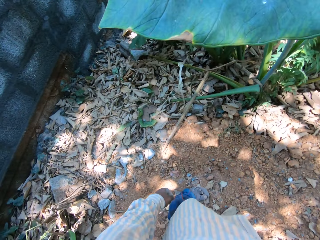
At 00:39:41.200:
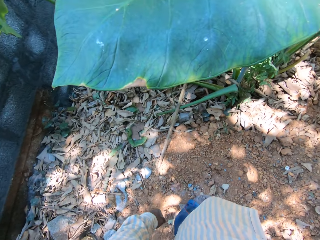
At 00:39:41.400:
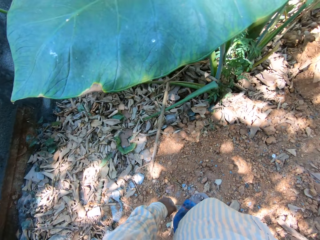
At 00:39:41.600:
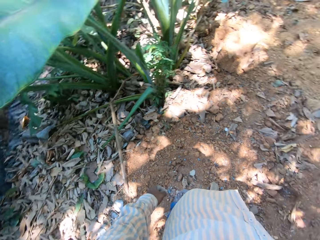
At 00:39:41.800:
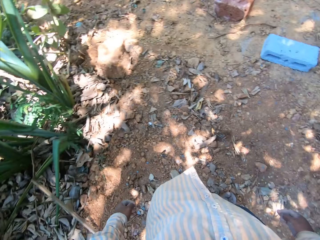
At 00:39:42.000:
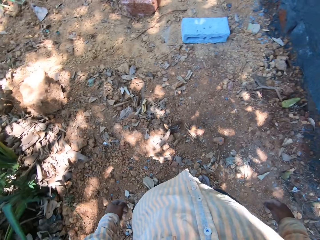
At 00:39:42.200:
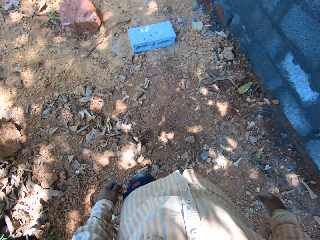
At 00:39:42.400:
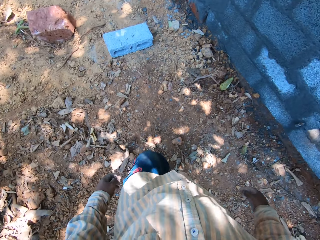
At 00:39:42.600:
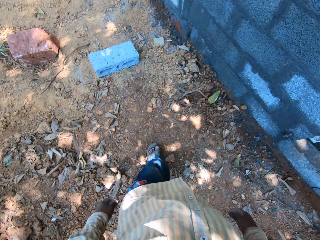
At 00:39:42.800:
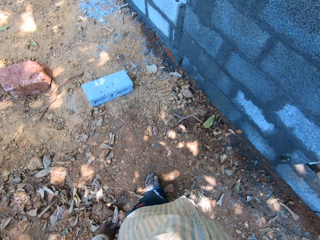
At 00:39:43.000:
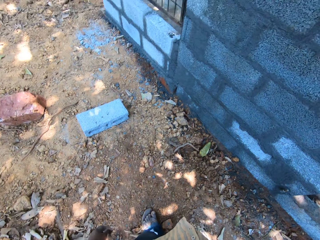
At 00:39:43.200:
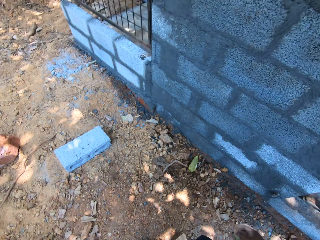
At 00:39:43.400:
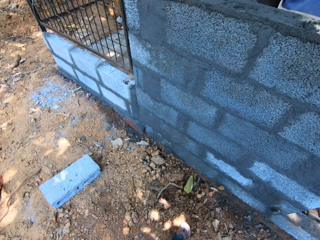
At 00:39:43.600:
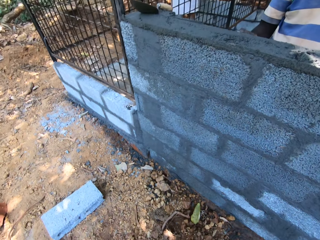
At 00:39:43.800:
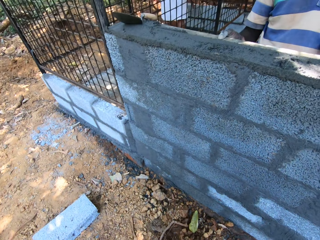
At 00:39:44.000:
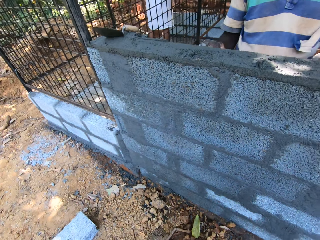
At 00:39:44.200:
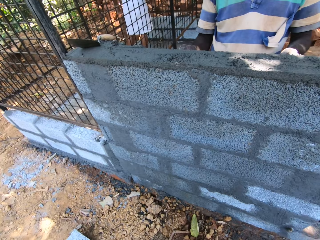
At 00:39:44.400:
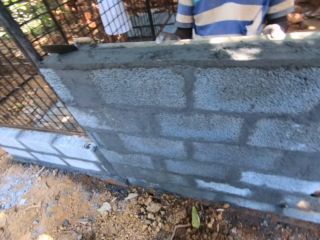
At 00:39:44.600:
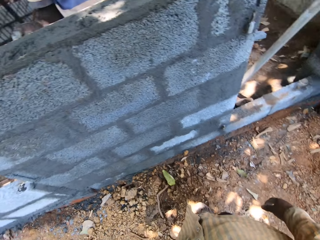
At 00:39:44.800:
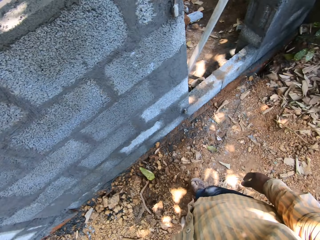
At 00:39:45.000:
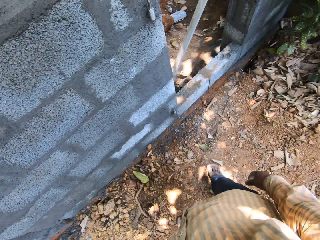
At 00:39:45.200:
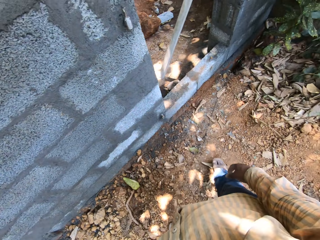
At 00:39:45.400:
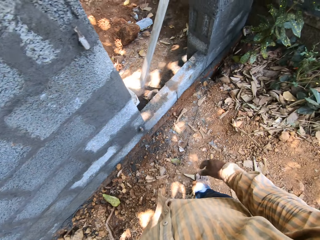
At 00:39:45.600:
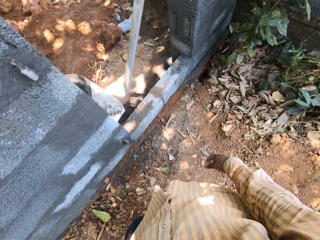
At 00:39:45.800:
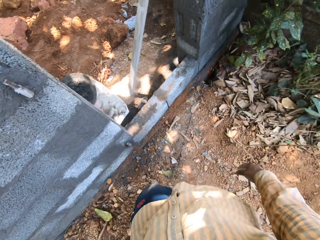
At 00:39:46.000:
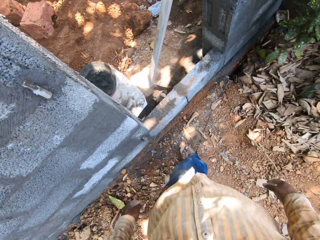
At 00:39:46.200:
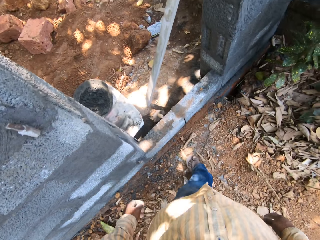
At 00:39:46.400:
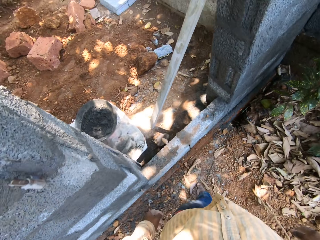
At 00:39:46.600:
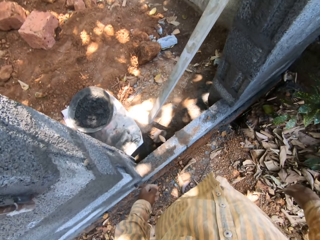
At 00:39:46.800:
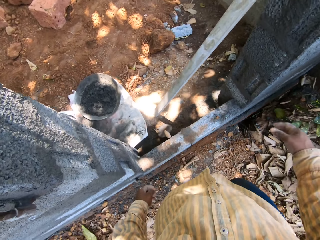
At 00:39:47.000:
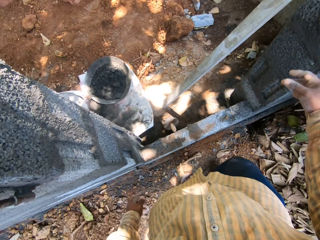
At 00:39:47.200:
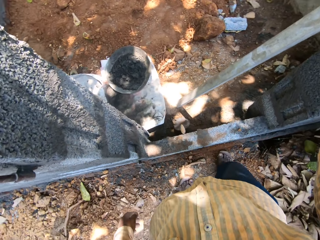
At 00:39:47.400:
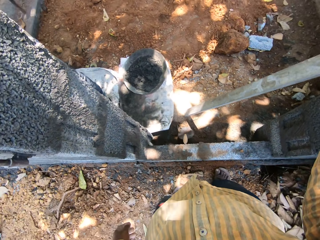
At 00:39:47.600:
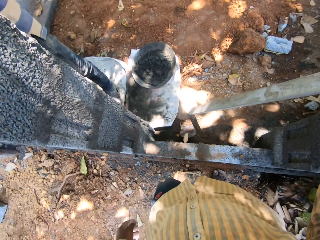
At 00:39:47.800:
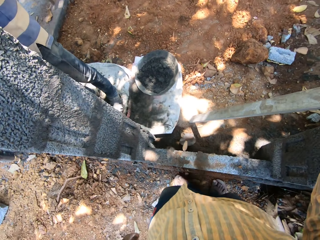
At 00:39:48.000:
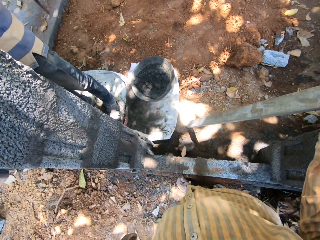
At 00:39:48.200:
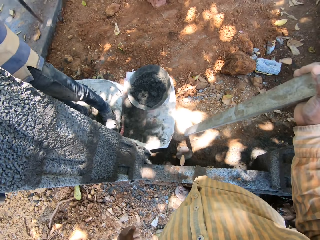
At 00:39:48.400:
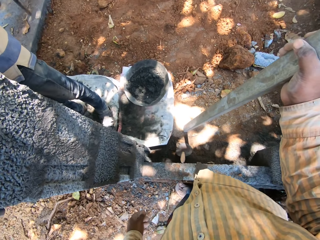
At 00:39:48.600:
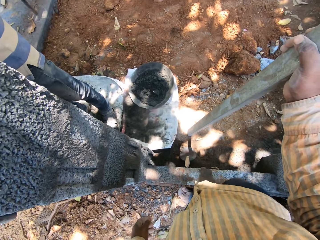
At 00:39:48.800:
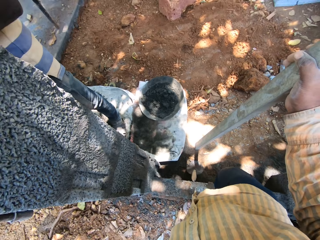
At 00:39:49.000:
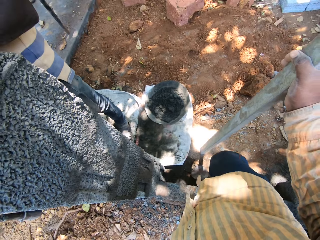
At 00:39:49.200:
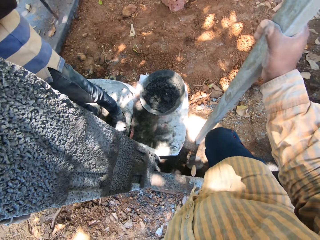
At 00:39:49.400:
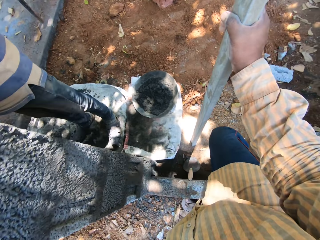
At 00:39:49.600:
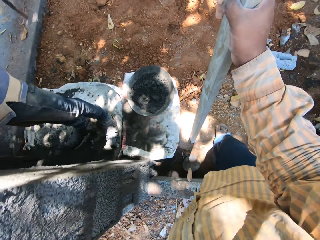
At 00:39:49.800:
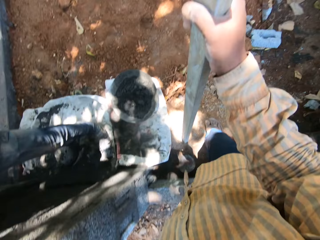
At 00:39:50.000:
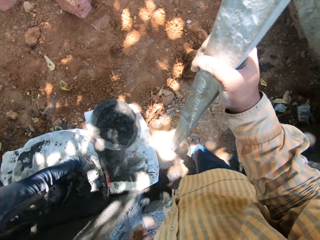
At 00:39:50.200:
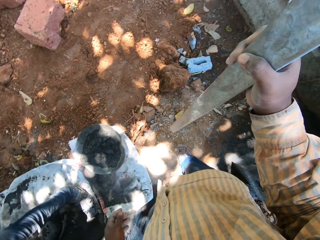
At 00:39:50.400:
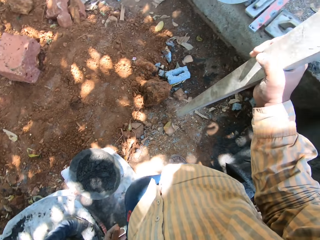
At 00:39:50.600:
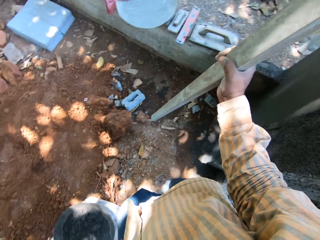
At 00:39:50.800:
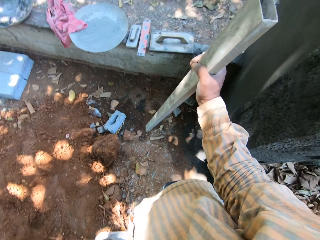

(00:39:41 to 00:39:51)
The camera wearer spits on the ground. He walks at the construction site. A man smoothens the wall with the metal rod in both hands. The camera wearer holds the metal rod with his right hand. He picks the metal rod from the ground with his right hand.

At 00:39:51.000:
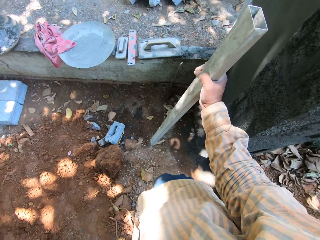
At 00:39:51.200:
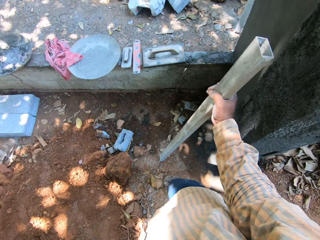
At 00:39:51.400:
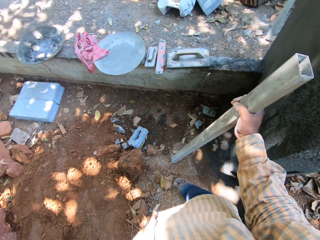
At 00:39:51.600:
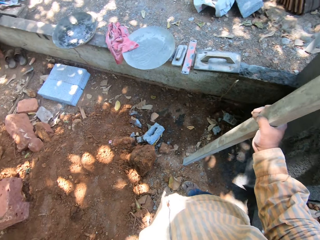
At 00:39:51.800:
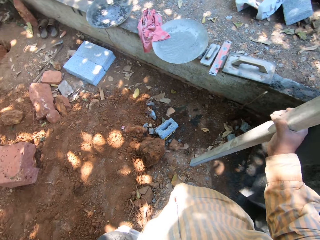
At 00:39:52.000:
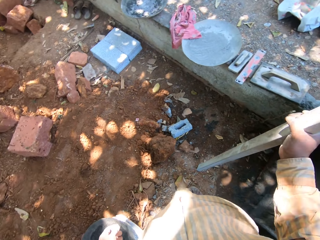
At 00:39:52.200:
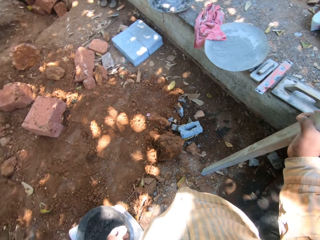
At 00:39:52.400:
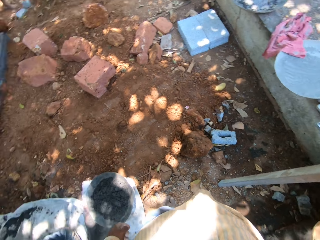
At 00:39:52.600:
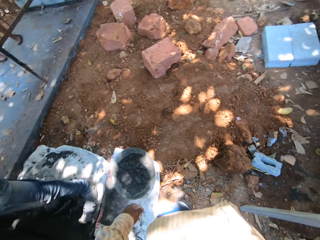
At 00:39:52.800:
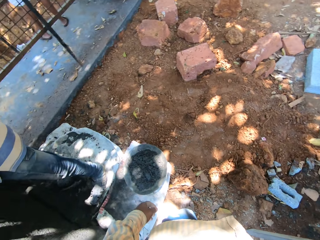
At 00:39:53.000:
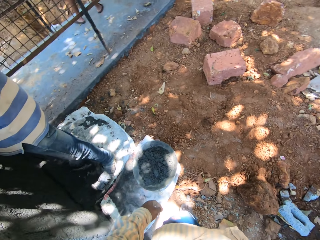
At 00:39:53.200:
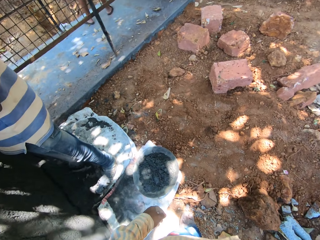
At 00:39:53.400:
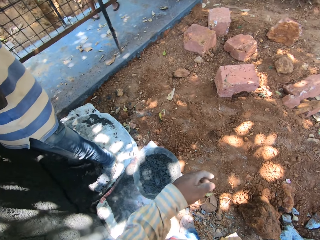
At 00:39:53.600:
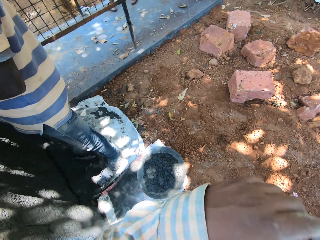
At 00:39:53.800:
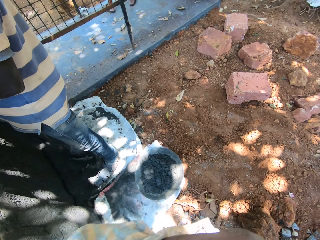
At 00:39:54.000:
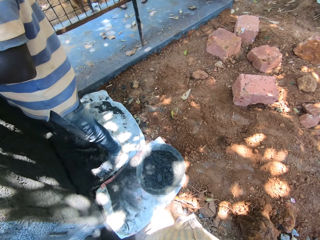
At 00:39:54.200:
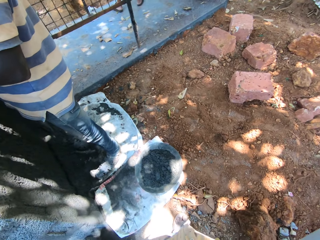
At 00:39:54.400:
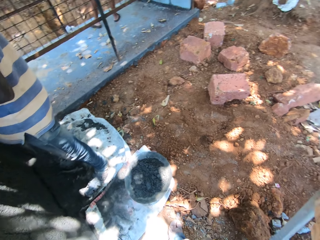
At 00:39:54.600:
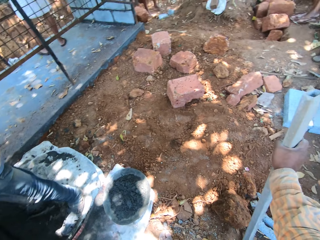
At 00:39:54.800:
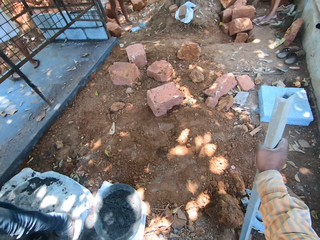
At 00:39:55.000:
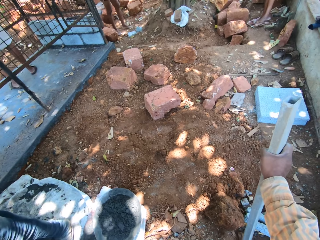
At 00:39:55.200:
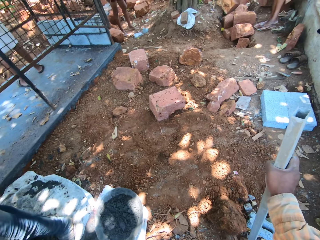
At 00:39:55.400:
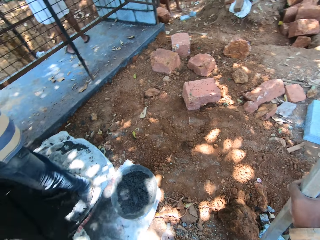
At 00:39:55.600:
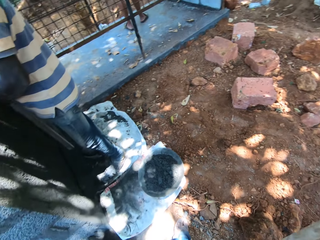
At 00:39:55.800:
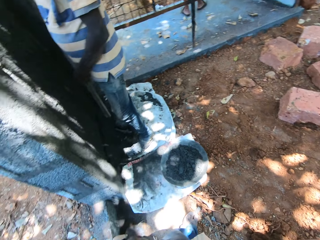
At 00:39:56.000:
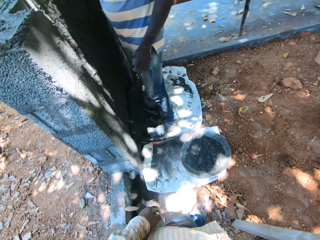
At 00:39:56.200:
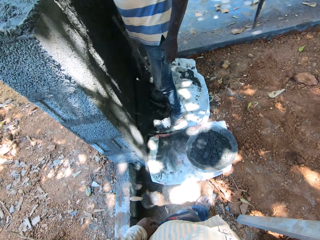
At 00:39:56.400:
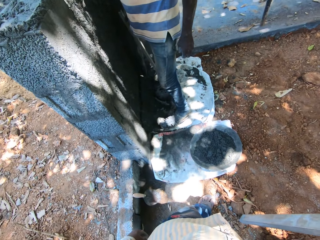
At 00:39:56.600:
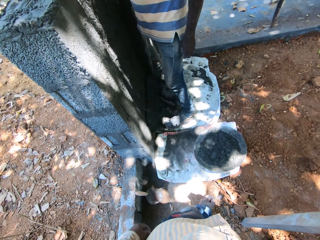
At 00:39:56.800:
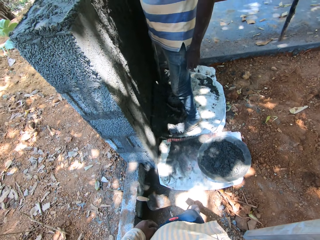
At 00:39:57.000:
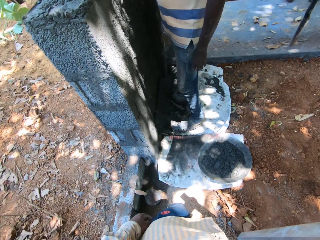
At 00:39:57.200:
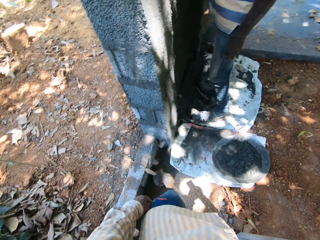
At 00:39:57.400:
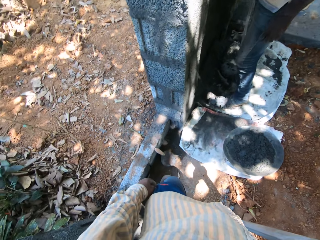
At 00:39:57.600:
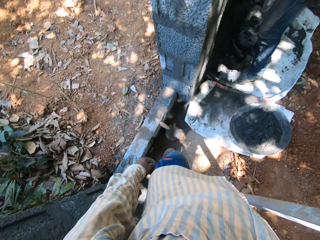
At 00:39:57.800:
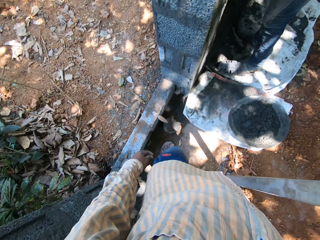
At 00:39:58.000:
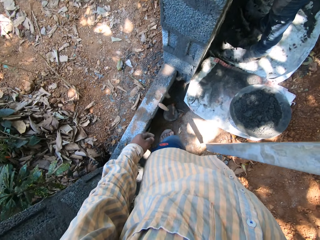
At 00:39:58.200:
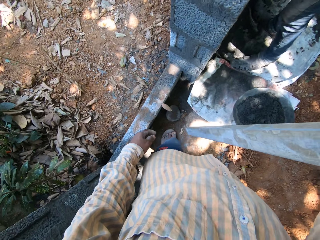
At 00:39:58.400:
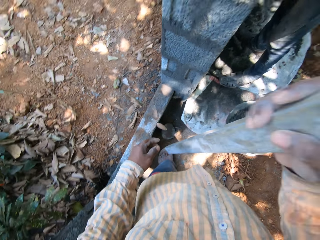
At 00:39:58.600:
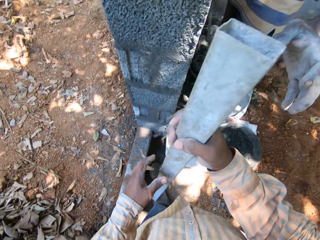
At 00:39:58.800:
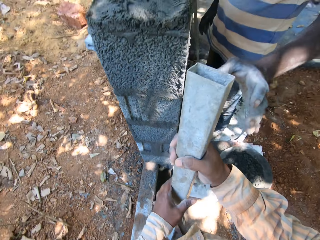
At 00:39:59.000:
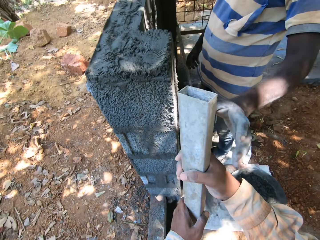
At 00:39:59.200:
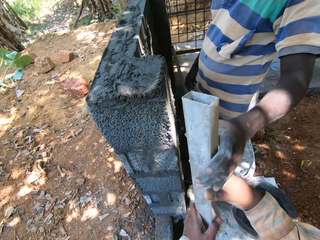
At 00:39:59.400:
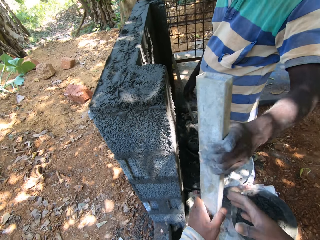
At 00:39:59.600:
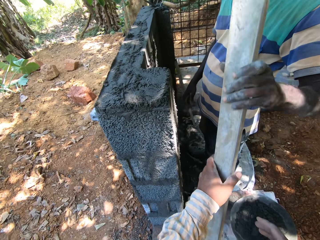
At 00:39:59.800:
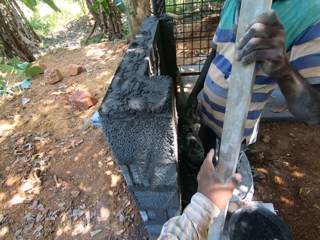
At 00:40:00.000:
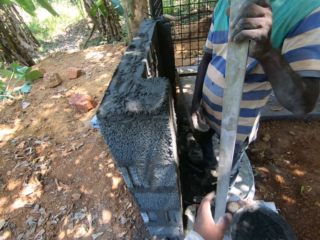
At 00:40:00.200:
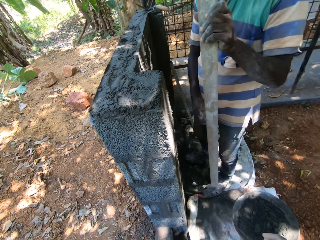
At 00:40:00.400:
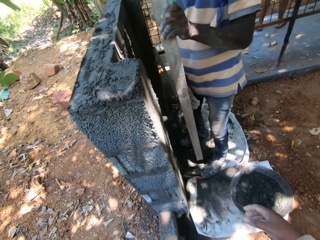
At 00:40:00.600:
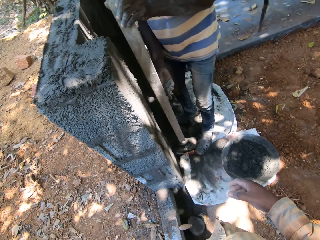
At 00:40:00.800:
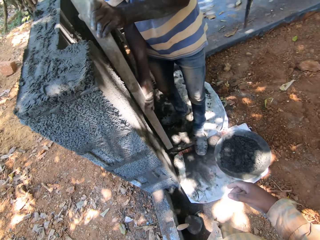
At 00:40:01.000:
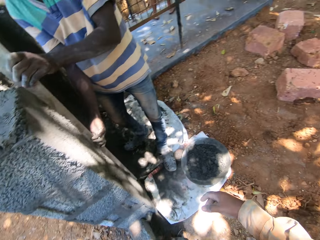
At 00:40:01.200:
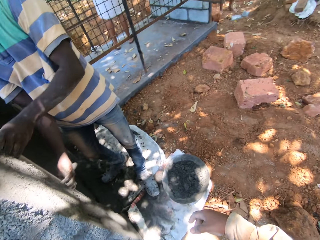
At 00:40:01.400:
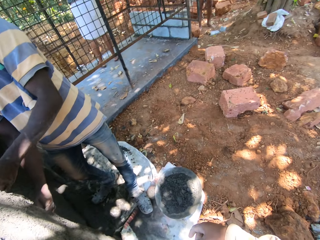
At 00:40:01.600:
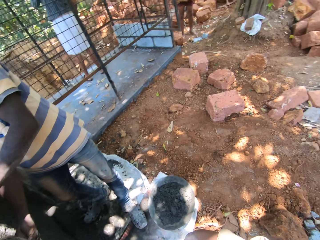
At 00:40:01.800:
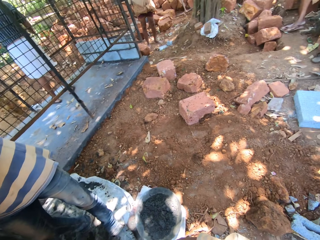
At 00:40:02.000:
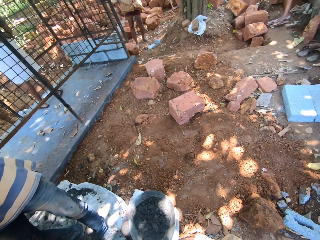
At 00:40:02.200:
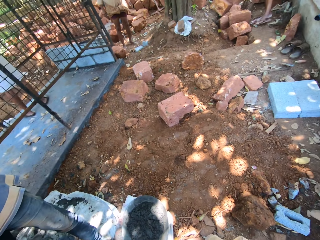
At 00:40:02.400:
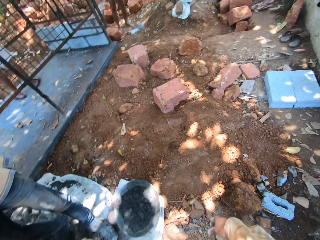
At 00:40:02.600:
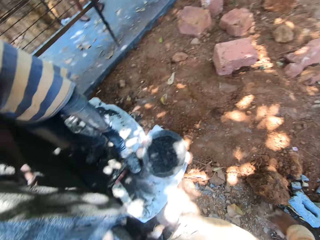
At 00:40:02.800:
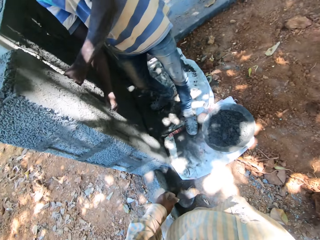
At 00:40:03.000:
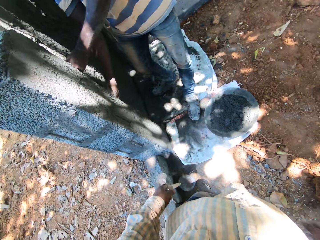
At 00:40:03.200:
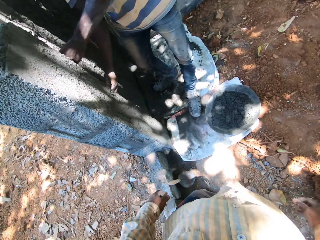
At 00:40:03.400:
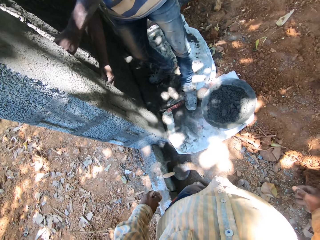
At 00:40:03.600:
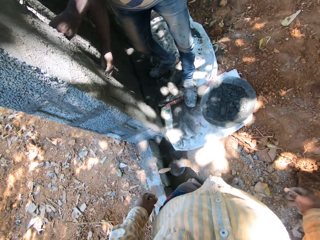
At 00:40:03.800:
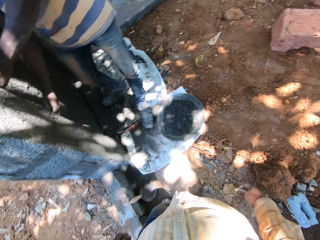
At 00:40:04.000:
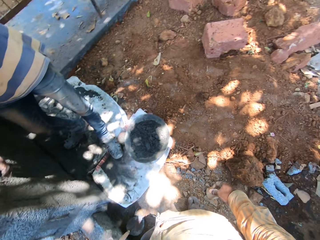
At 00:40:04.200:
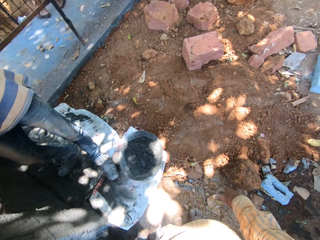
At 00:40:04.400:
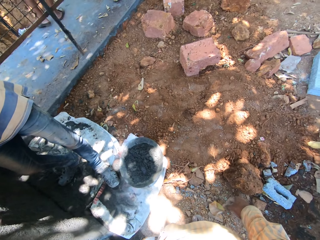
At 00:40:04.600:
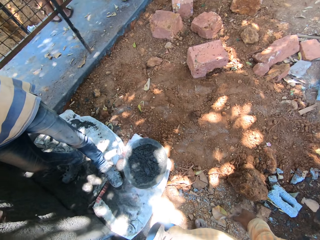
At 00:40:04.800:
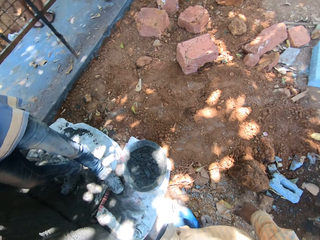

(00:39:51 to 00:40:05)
The camera wearer places the metal rod on the ground with his right hand. He wipes the face. He converses with the man. The man passes the metal rod to his right hand with his left hand. The man places the metal rod on the ground with his right hand. The camera wearer passes the metal rod to his left hand with his right hand. The man holds the metal rod with his left hand. The camera wearer passes the metal rod to the man with his left hand. The man holds the metal rod in both hands. The camera wearer looks around. The man places the metal rod in the wall in both hands and smoothens the wall with the metal rod in both hands.
